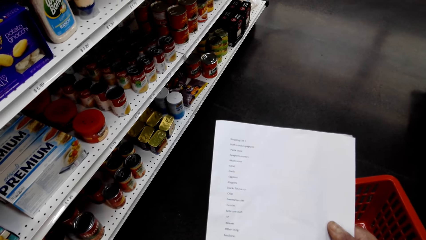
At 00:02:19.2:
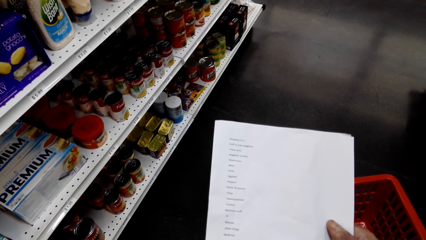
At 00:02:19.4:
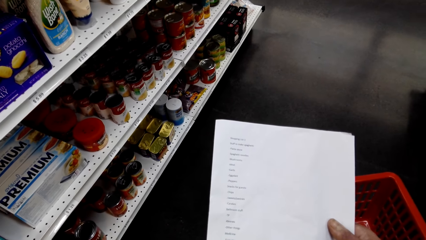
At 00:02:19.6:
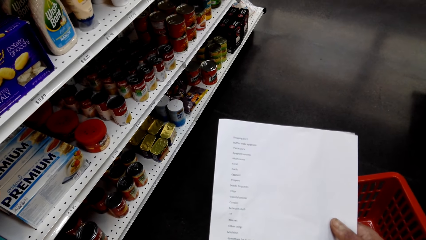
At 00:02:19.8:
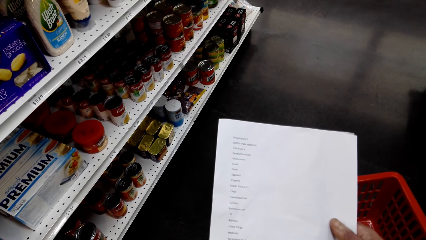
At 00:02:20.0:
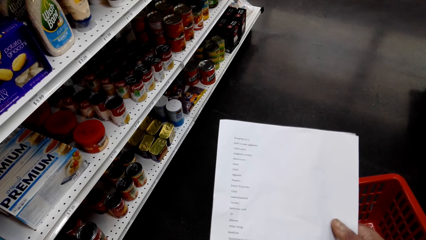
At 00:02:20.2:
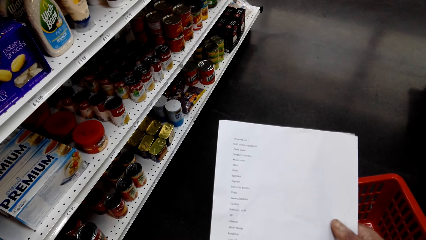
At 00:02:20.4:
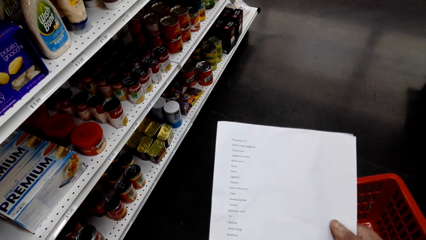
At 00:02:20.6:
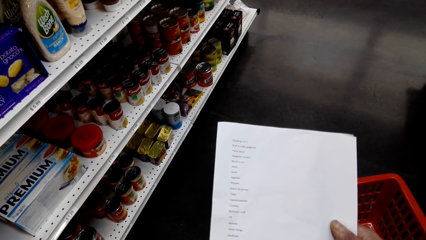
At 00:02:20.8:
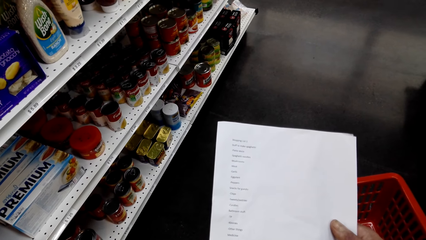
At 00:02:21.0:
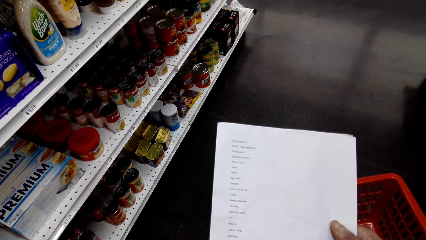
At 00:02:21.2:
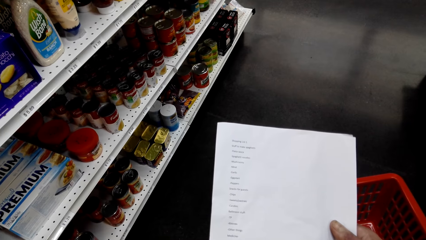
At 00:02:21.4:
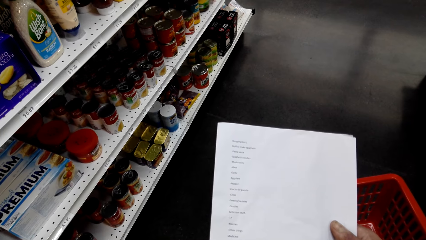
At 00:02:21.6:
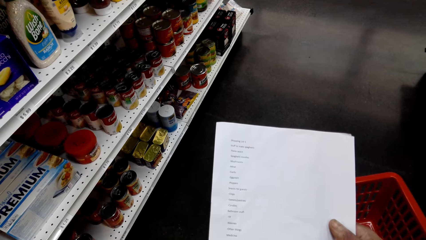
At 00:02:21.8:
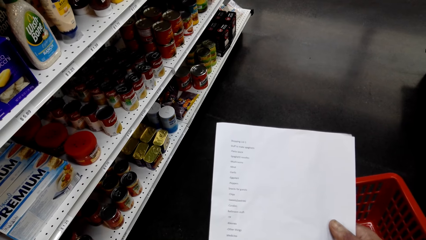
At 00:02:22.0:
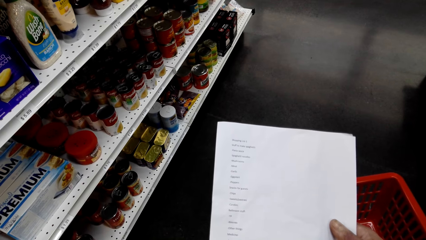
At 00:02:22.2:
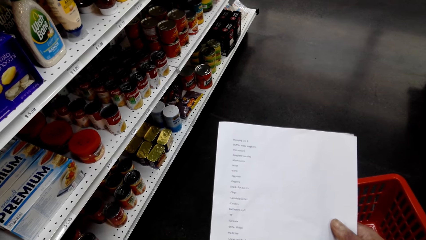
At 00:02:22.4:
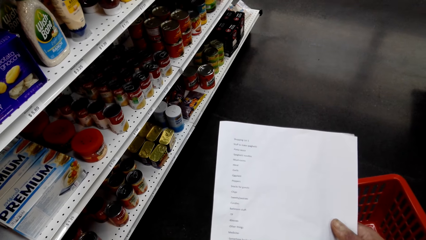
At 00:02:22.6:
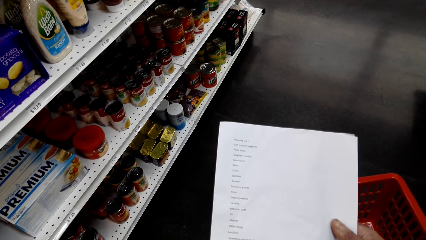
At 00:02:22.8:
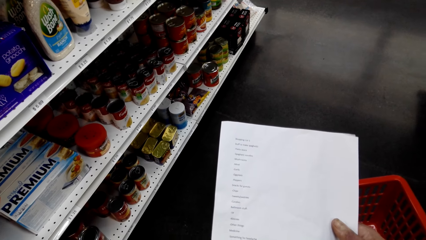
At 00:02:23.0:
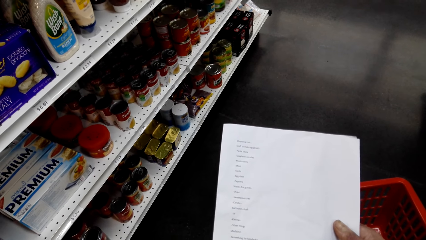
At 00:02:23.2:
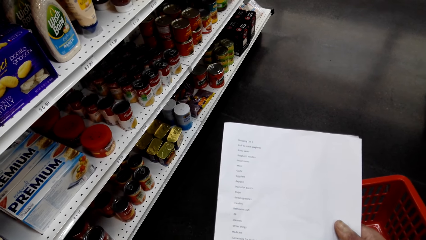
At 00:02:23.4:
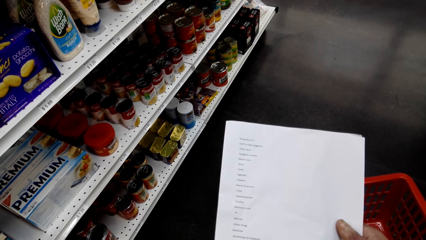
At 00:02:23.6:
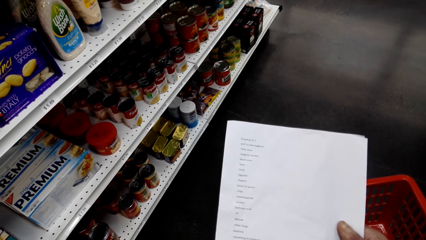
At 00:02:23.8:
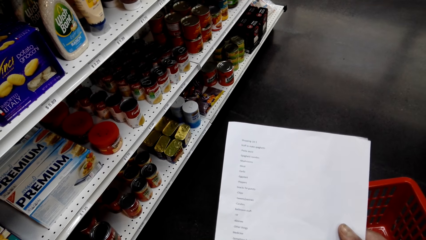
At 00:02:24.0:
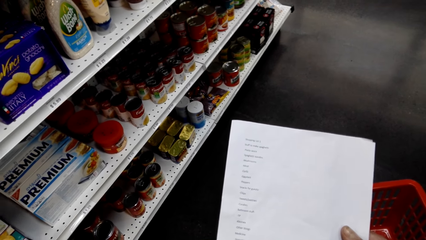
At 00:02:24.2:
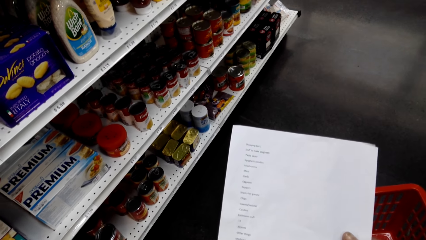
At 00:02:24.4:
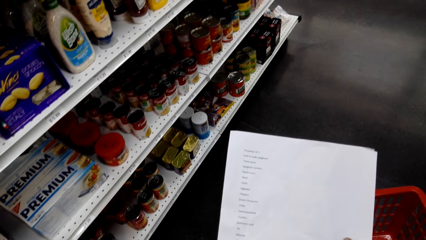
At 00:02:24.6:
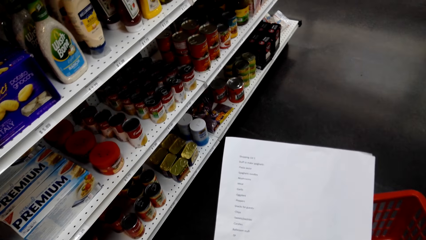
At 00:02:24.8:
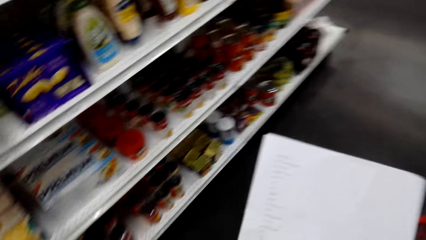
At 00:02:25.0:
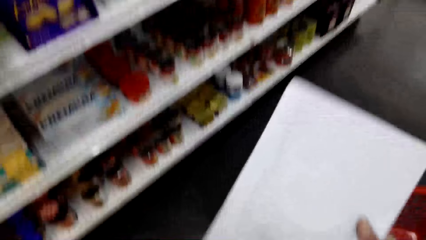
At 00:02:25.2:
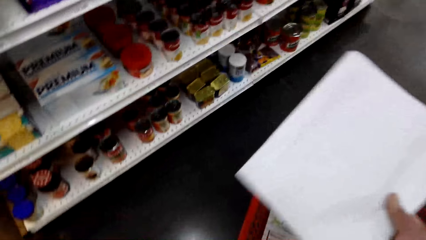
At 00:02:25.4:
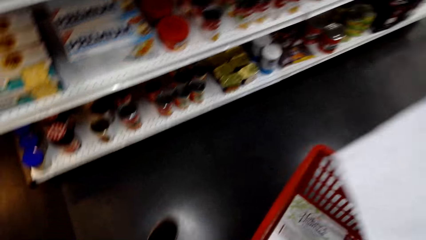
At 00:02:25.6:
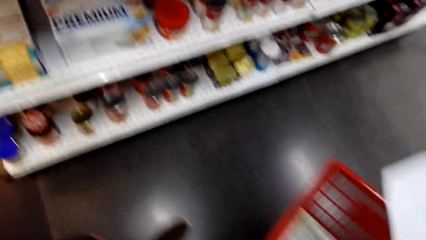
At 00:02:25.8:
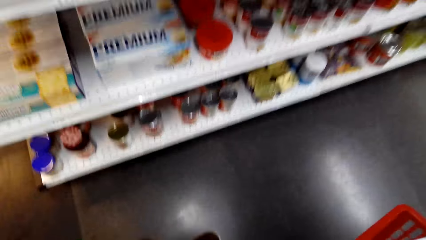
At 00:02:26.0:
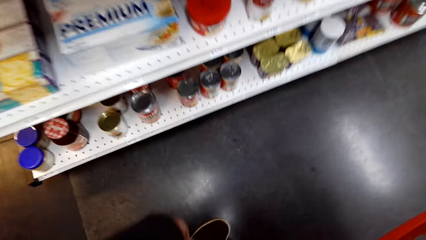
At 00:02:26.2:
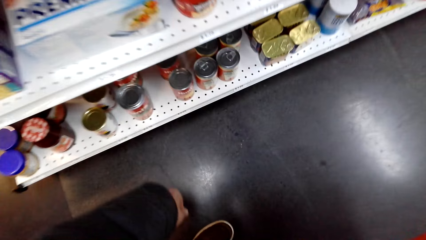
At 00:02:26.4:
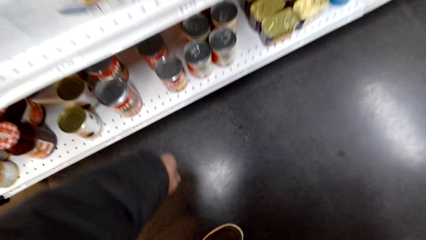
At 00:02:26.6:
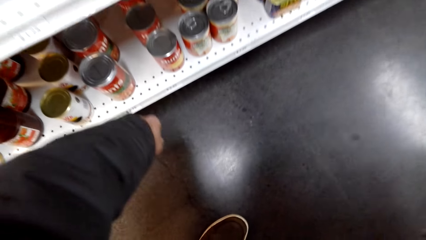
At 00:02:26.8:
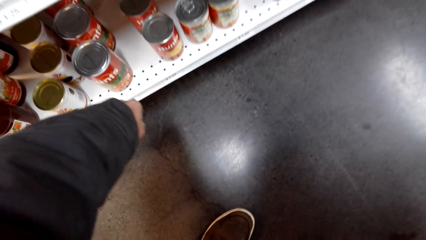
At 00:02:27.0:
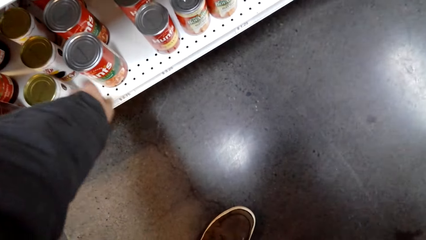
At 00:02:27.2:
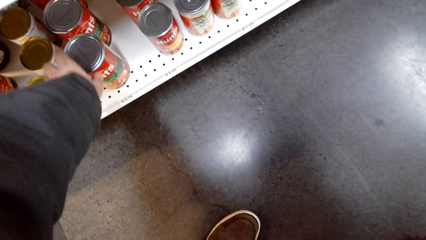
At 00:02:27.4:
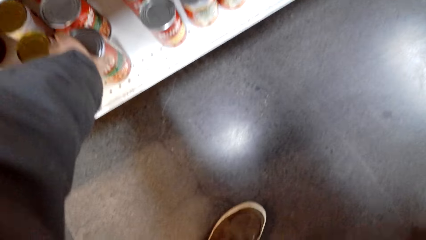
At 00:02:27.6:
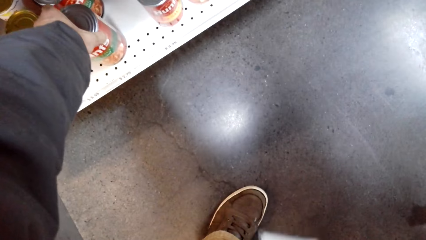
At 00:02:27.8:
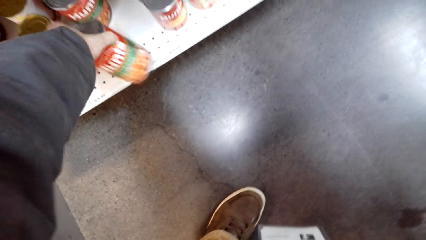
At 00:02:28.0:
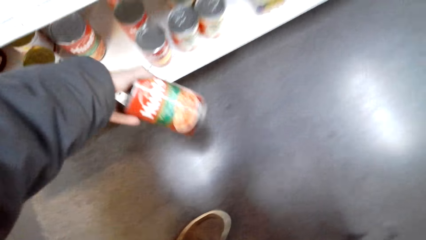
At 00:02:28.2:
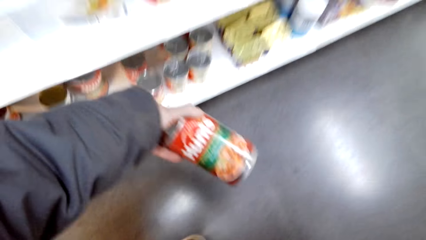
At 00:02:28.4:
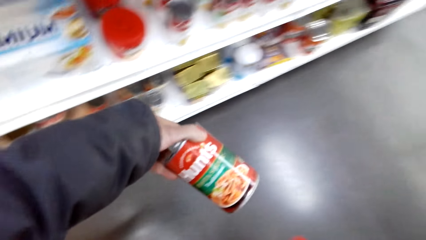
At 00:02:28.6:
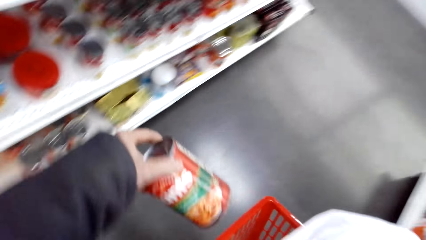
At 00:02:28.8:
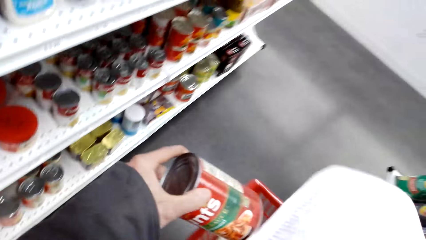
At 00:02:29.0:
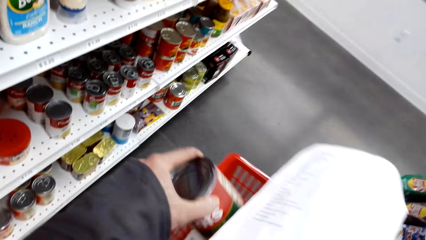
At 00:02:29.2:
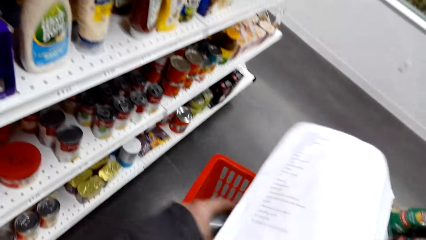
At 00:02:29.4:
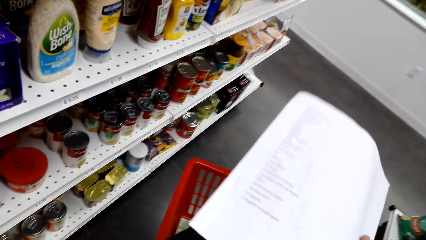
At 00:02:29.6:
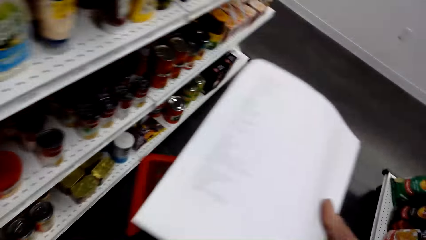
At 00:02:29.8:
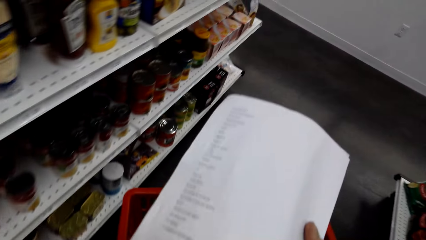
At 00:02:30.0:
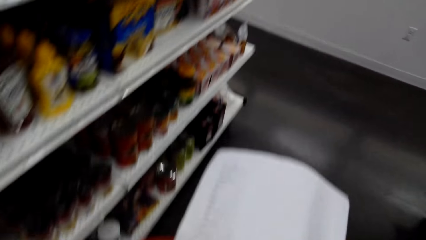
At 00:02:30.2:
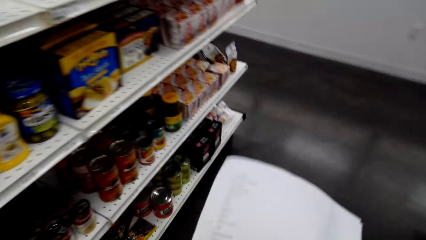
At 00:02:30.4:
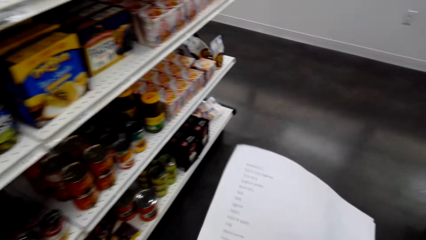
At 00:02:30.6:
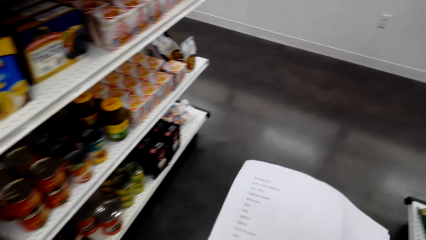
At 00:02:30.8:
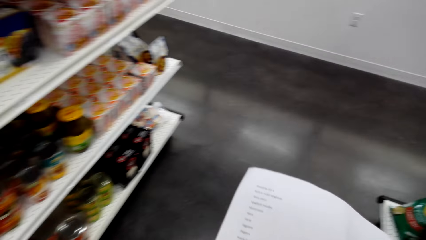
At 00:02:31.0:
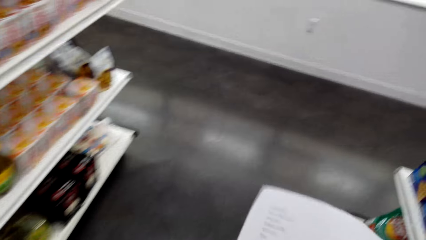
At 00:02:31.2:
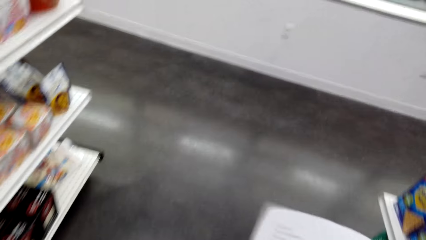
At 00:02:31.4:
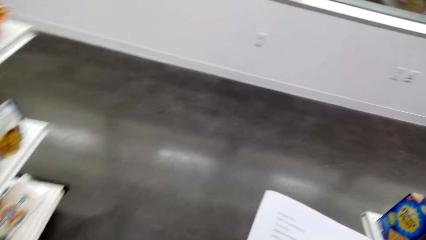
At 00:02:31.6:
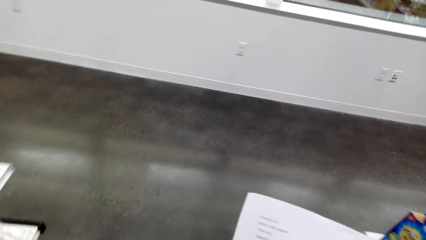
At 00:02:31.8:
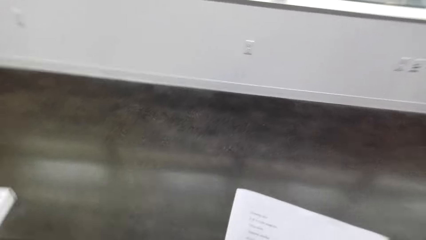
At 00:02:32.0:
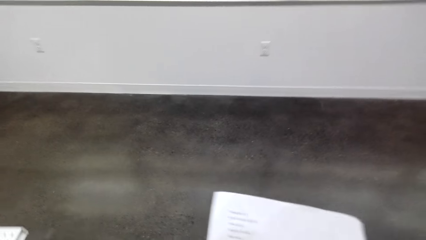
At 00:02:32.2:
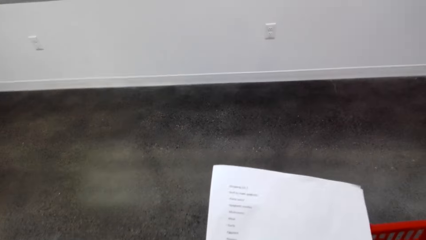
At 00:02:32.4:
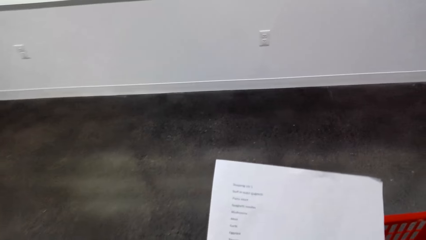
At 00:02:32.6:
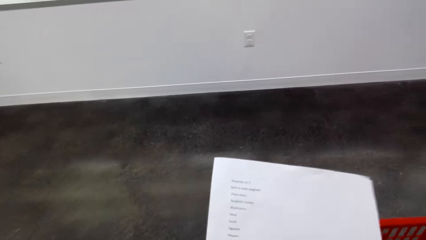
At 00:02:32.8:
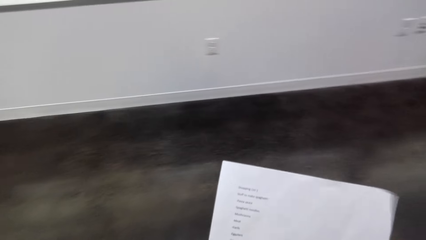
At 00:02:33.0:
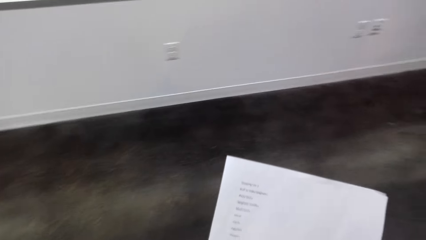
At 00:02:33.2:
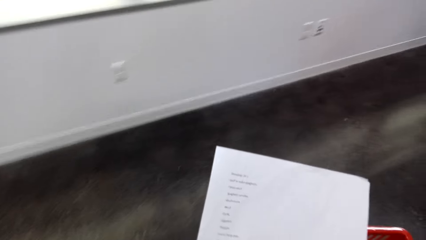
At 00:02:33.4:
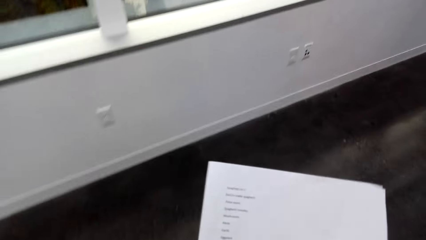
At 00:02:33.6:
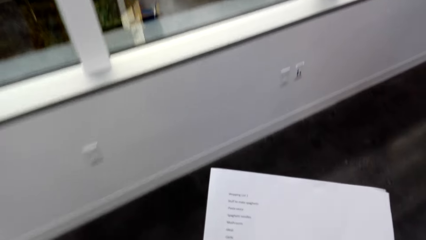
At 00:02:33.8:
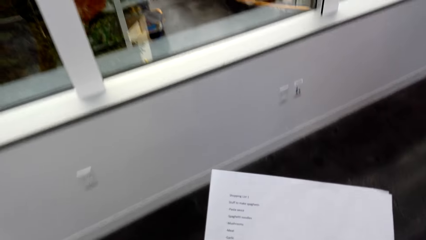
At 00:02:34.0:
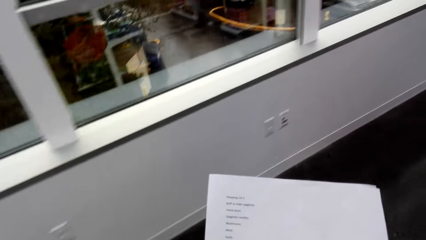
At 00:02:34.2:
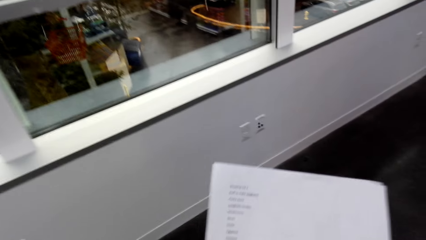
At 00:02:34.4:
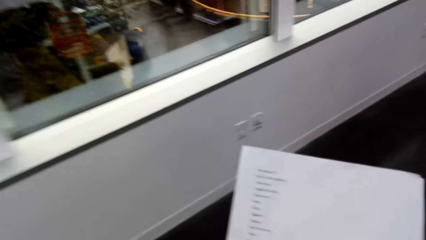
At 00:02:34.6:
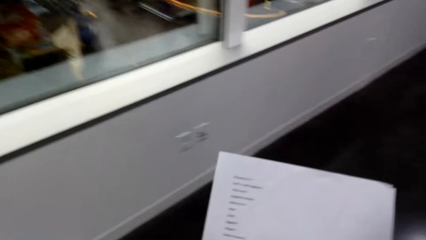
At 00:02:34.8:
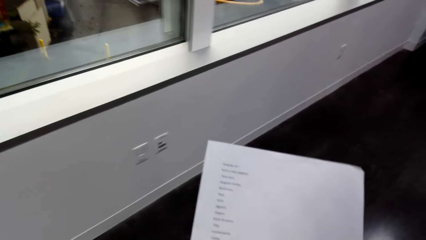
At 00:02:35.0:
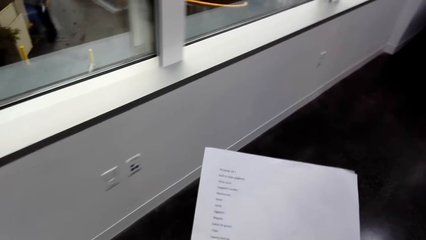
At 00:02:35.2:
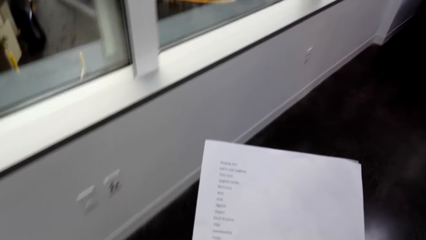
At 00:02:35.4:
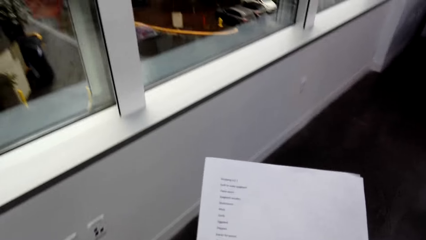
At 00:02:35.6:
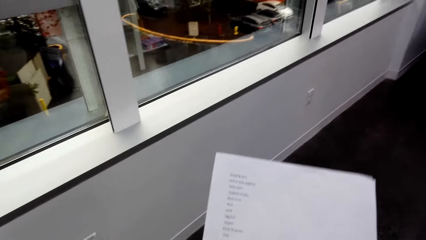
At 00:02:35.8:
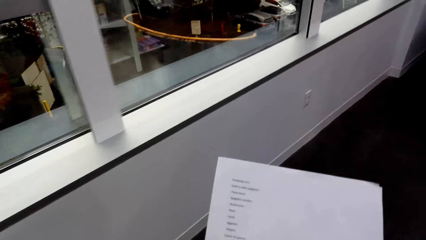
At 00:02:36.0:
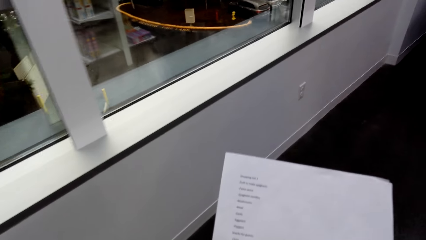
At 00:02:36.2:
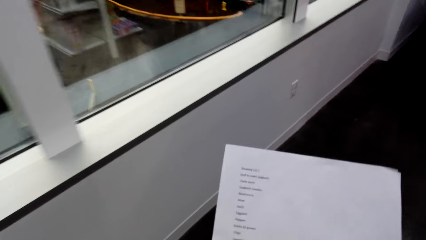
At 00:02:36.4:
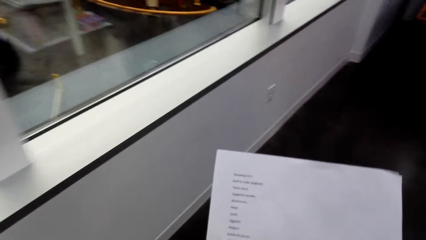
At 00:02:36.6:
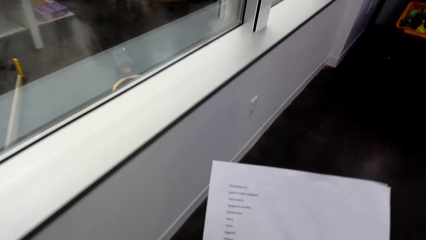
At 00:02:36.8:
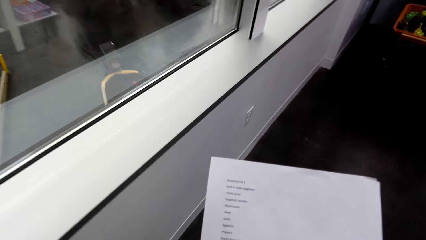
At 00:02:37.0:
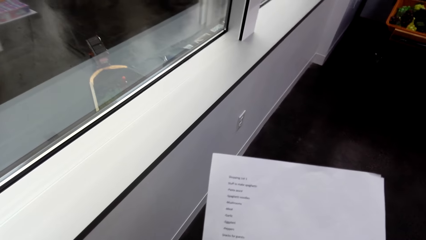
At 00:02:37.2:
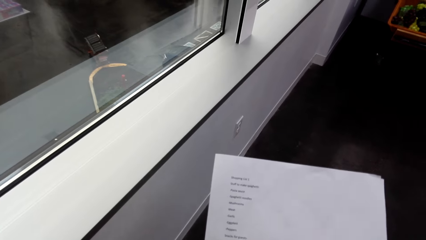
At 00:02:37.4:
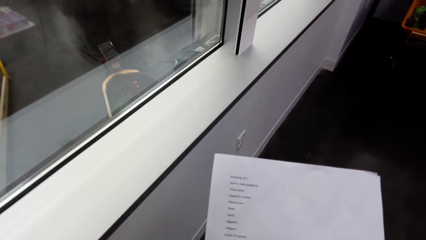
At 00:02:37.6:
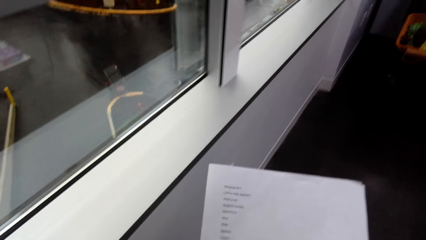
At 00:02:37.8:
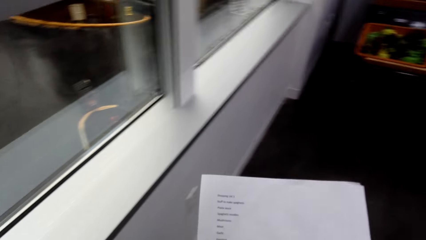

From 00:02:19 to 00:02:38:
The camera wearer holds a paper. They hold a shopping carrier. They turn around. They pick up a can. They put the can in the shopping carrier. They hold the paper. They walk around. They hold the paper. They walk around.
